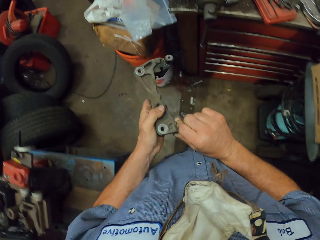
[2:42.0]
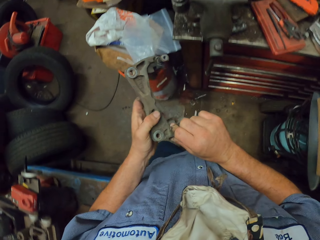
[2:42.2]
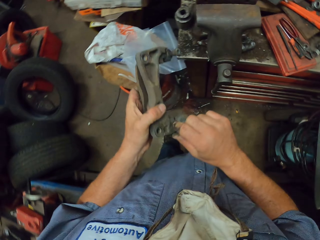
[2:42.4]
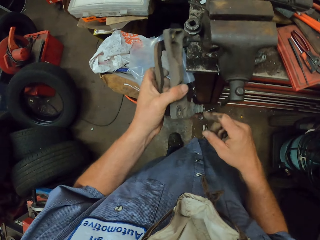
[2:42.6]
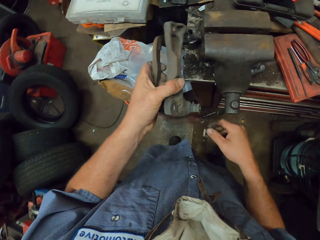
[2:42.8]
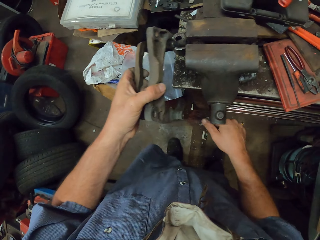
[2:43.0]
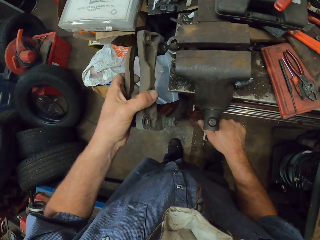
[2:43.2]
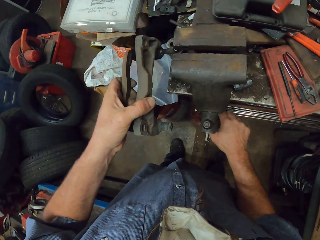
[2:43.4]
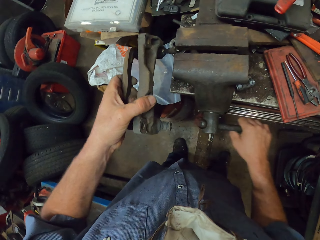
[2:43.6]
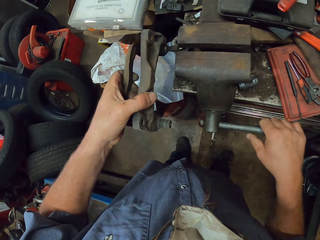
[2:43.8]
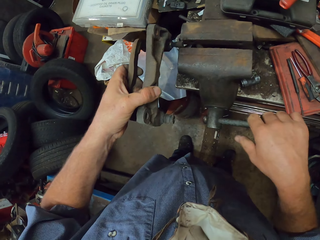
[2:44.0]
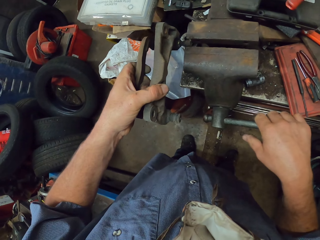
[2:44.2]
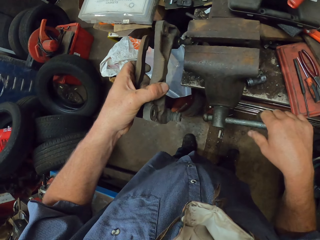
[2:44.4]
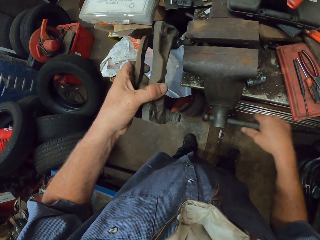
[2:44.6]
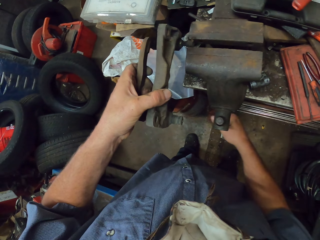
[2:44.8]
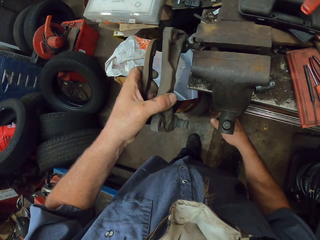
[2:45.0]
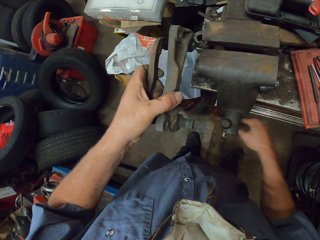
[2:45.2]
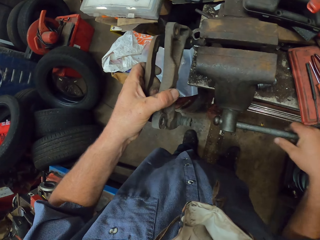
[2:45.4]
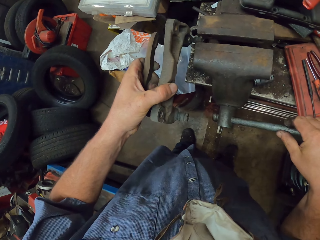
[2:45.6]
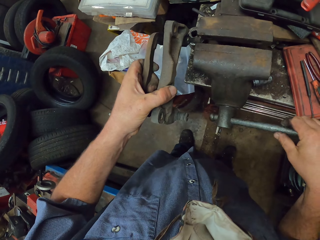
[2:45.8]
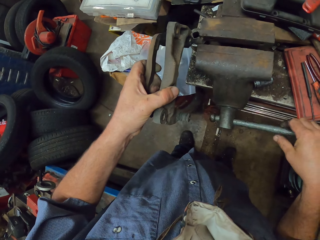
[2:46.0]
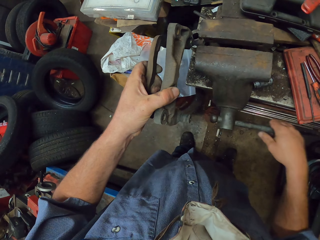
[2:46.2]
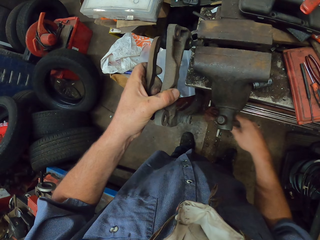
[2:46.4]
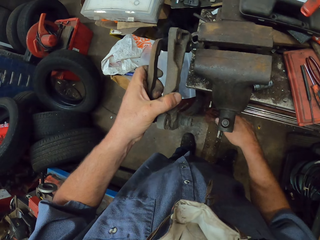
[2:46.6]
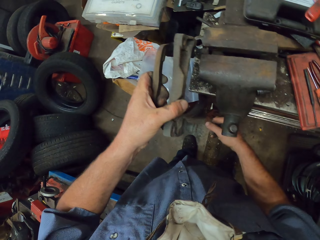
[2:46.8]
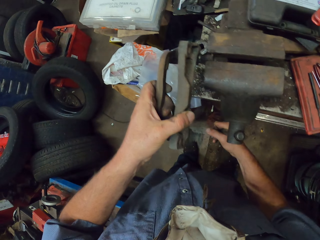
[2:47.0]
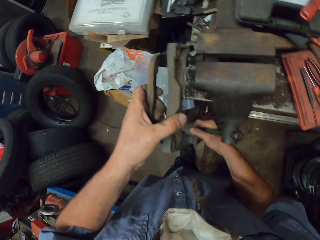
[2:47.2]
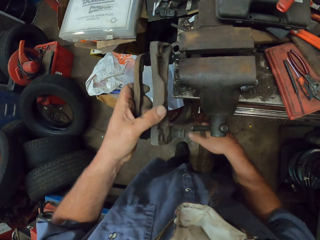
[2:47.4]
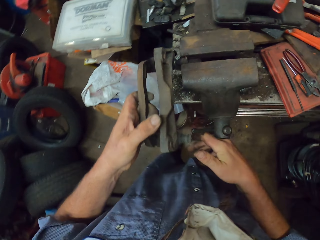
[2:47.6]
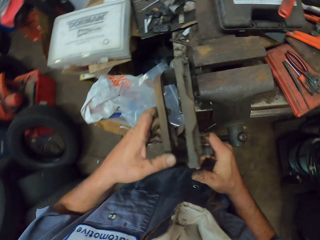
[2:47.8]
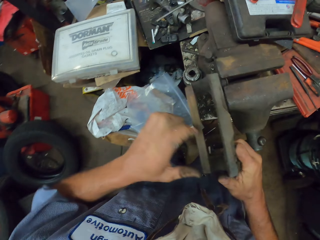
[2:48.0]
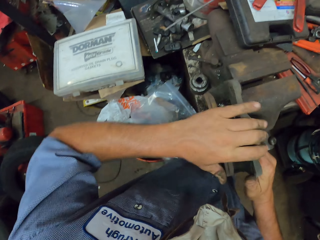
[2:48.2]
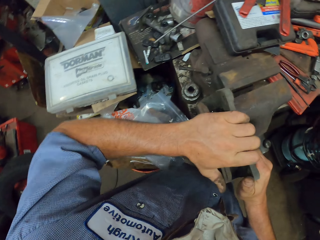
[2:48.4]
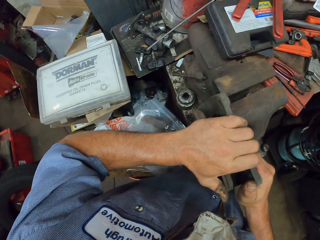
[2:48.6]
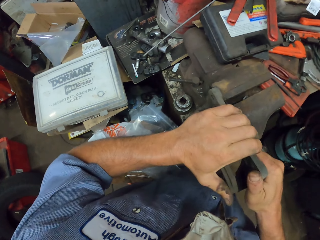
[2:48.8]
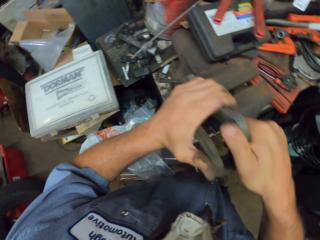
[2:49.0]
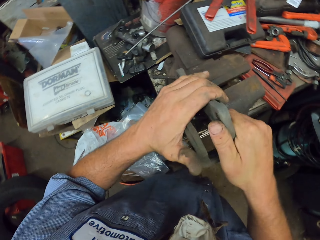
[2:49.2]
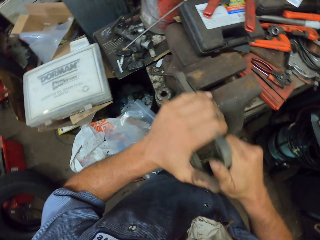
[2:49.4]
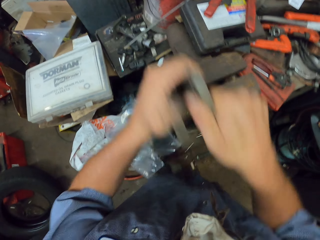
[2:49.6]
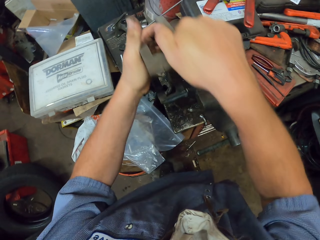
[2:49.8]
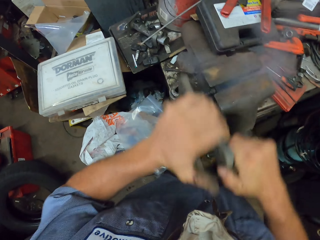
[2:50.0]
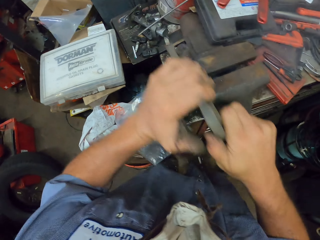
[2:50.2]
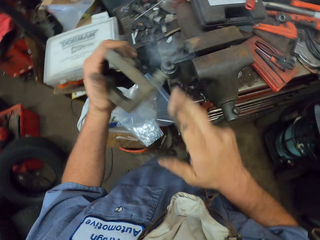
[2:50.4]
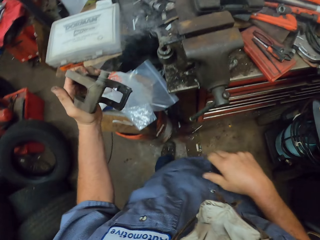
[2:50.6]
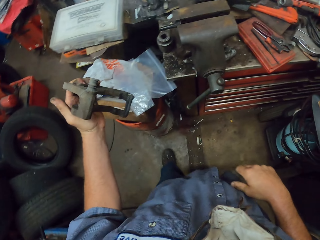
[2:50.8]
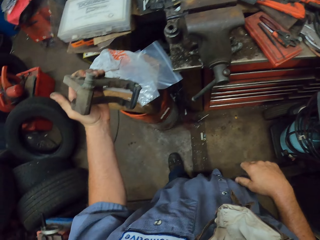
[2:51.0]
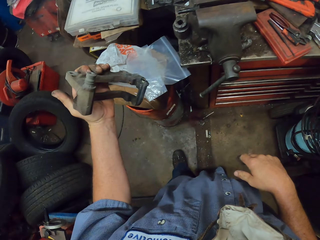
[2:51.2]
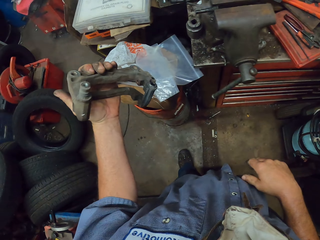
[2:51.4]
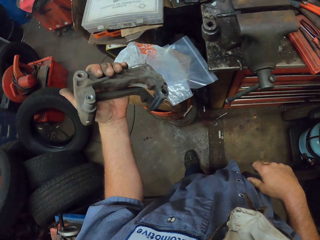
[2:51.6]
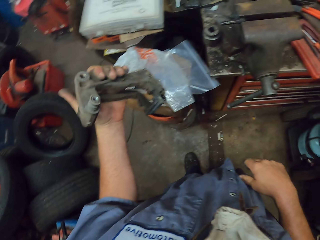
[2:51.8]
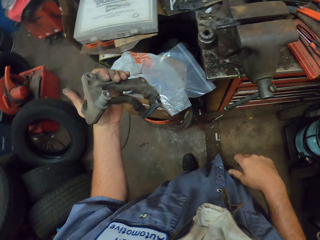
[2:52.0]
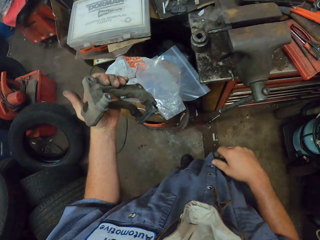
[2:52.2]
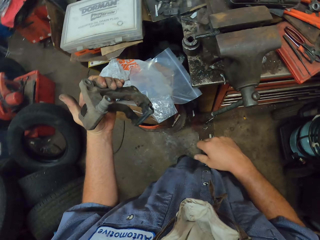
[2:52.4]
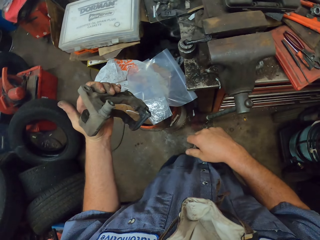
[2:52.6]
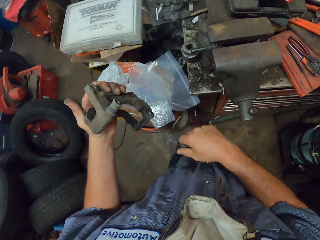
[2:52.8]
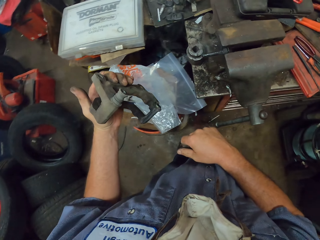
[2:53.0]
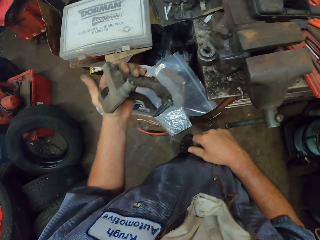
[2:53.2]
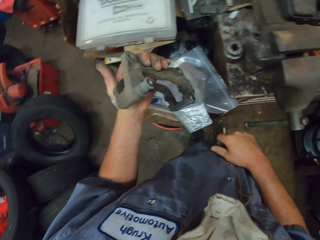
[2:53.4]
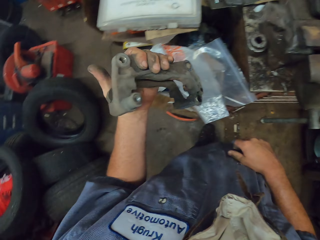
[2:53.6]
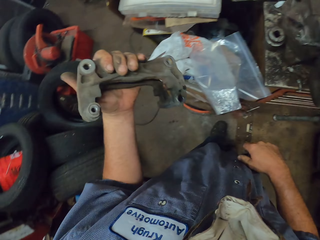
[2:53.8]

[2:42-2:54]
The camera wearer puts the spare on something. They fix an object on something. They spin the machine handle.

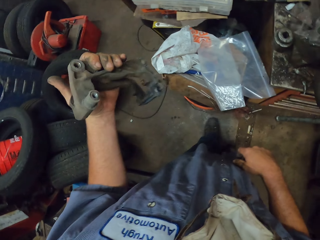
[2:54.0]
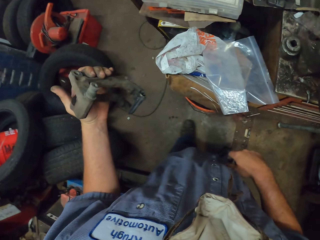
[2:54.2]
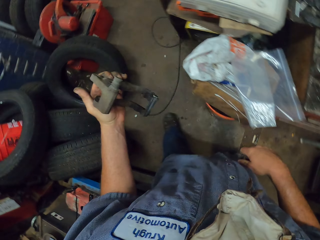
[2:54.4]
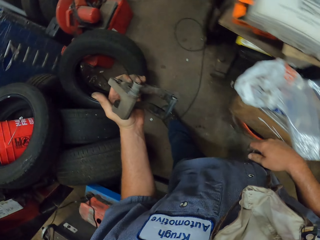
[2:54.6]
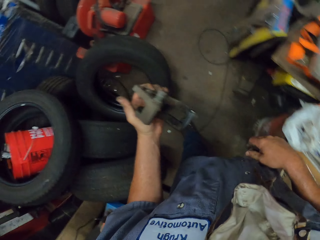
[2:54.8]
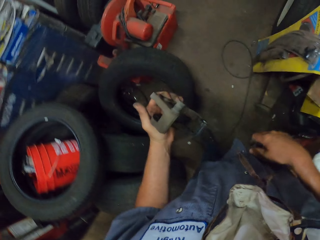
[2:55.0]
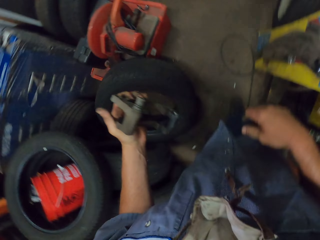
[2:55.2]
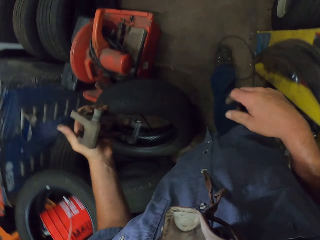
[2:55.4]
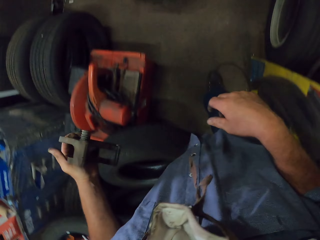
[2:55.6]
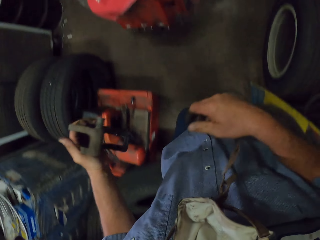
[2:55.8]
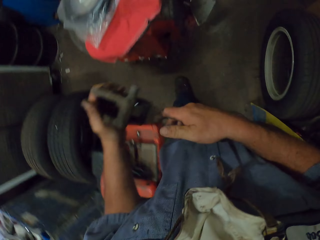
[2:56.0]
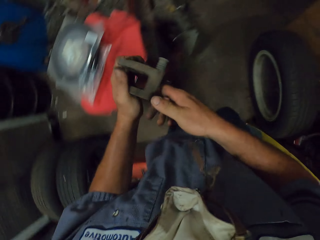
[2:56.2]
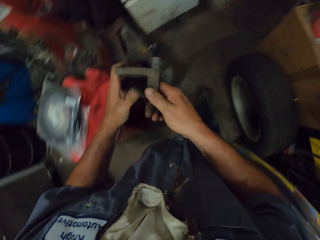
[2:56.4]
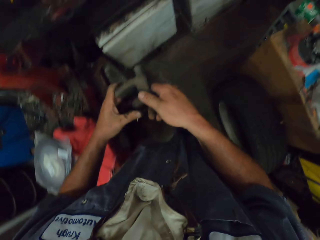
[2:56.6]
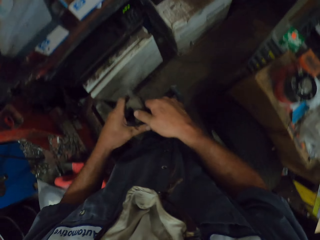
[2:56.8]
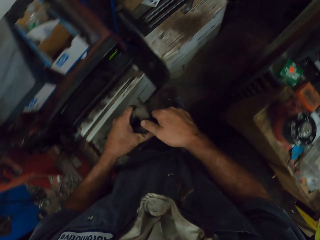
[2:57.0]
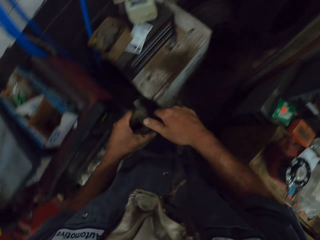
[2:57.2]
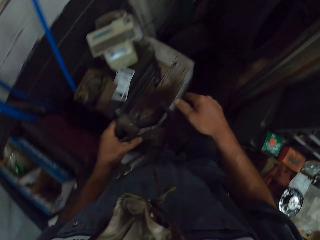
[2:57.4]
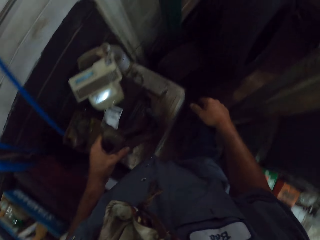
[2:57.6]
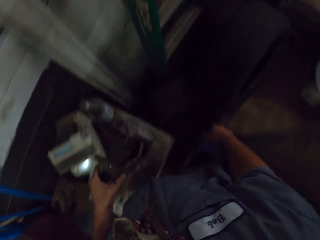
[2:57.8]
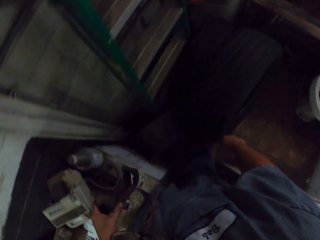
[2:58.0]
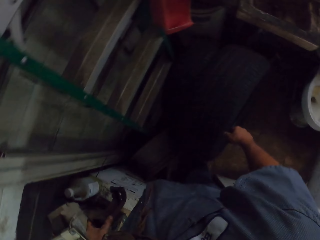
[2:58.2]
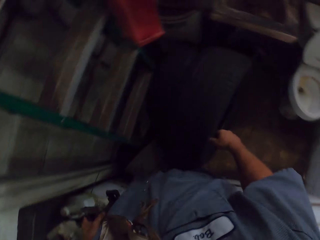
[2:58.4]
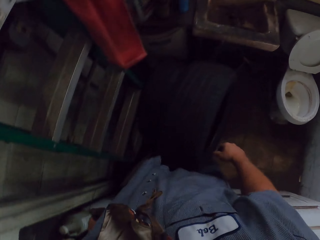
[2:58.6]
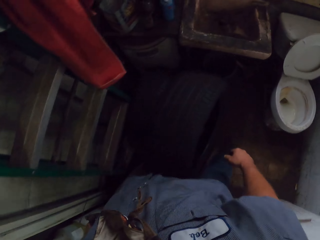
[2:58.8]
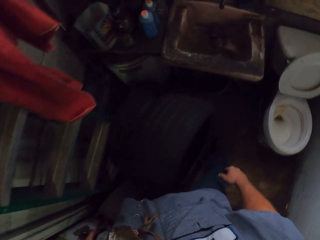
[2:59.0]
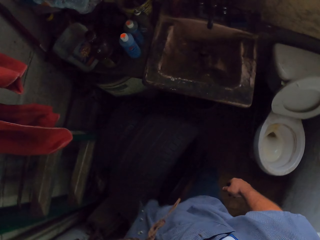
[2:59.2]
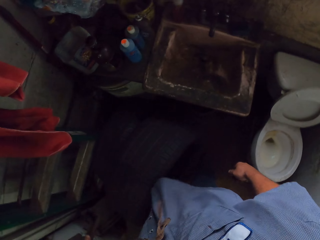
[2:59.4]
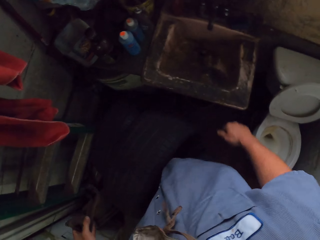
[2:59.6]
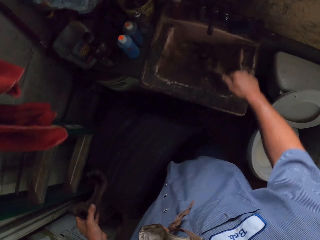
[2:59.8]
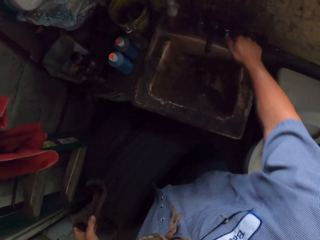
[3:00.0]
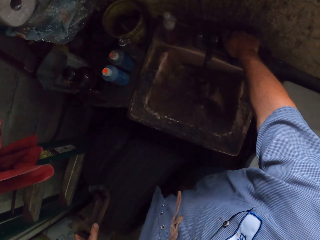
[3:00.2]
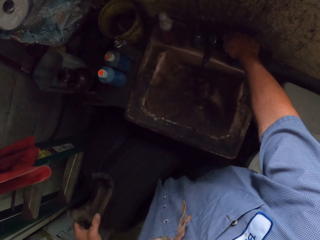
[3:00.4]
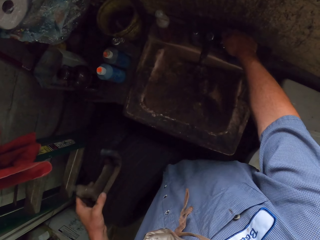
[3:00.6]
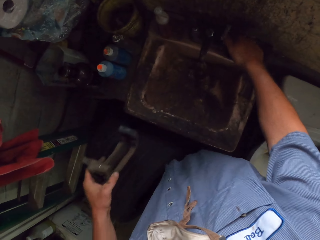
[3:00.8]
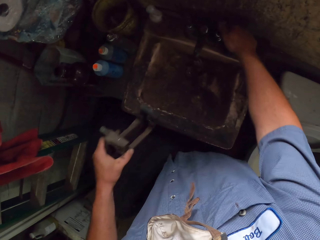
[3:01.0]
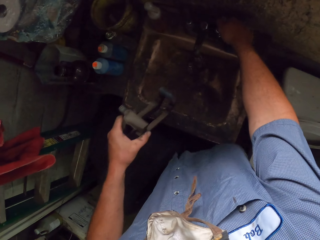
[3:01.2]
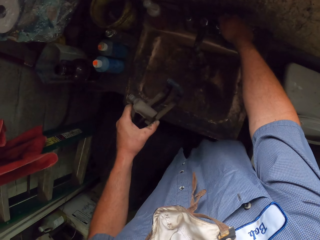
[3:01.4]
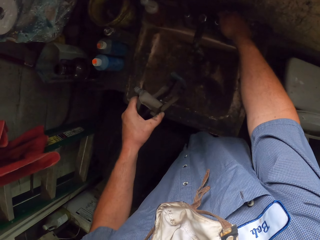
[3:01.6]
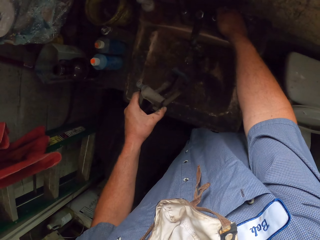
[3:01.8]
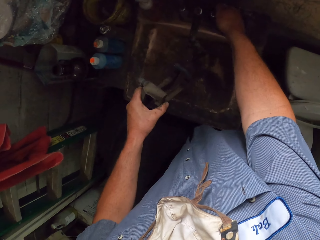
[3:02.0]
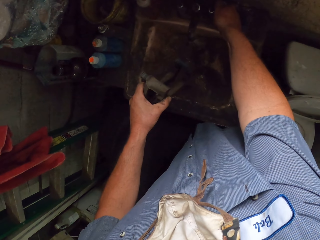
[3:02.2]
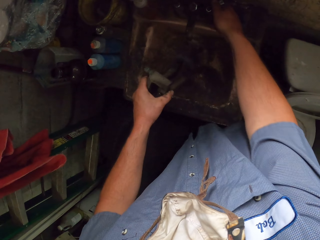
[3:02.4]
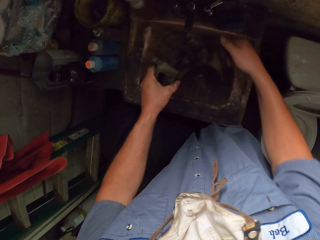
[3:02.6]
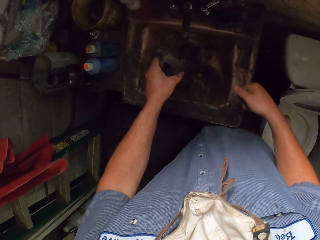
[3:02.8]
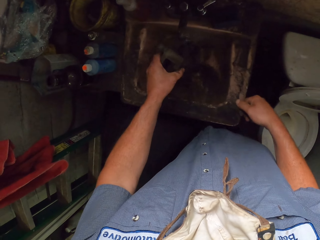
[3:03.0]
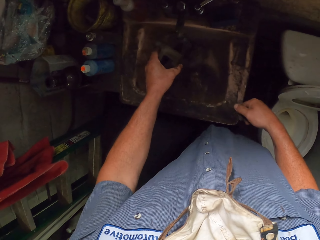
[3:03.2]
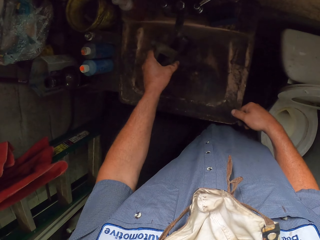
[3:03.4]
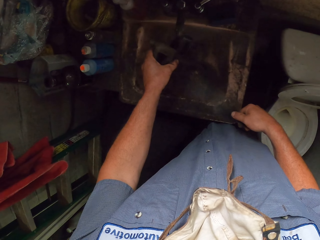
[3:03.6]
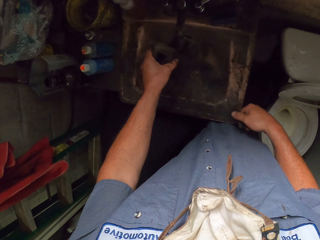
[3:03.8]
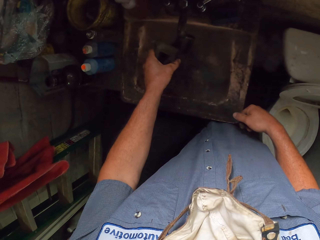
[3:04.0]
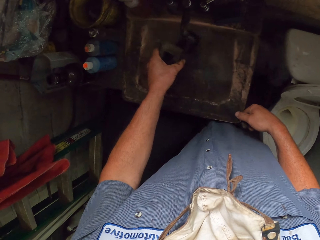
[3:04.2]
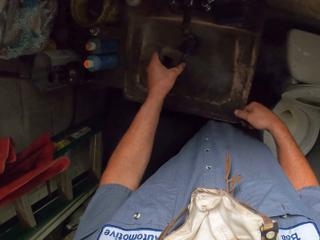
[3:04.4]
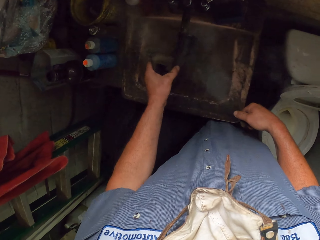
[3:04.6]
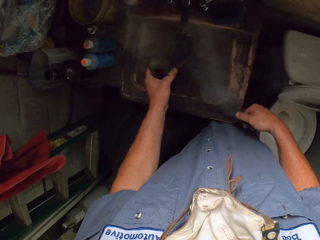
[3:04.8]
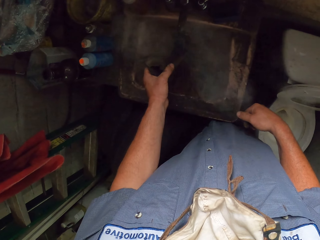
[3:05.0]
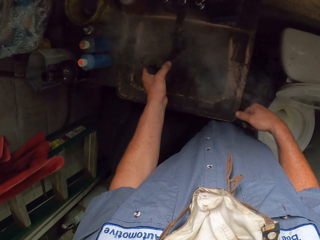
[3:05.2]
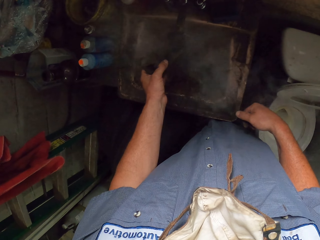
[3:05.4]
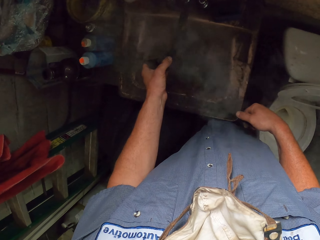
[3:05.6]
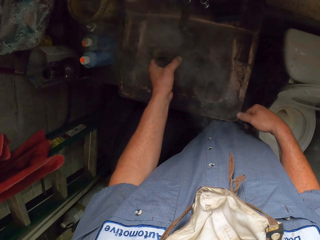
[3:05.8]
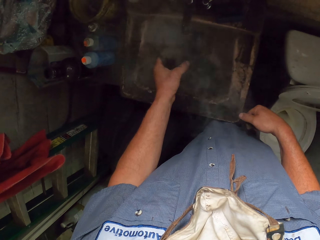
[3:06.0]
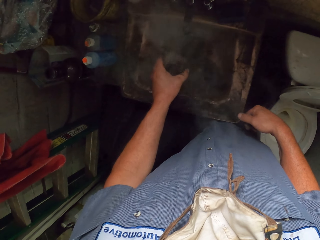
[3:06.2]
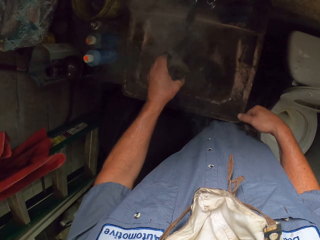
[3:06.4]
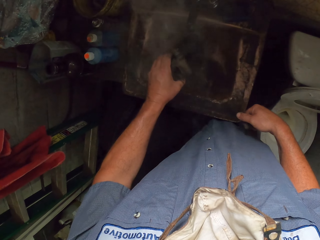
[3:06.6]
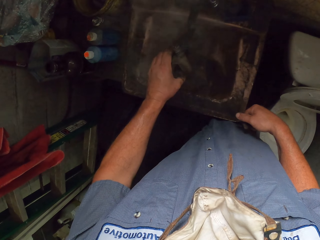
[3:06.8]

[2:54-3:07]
The camera wearer removes something from an object. They walk in the garage. They open the water tap. They cool down something with water. They wash the spare metal in the sink.
